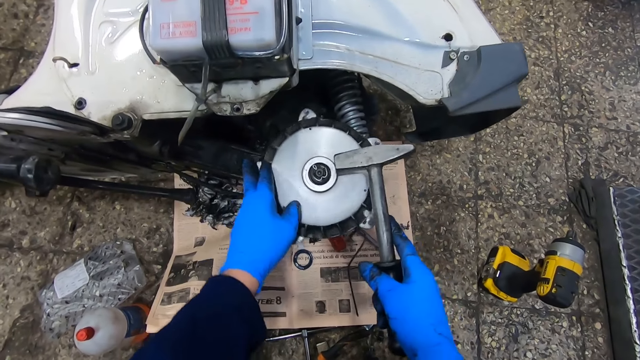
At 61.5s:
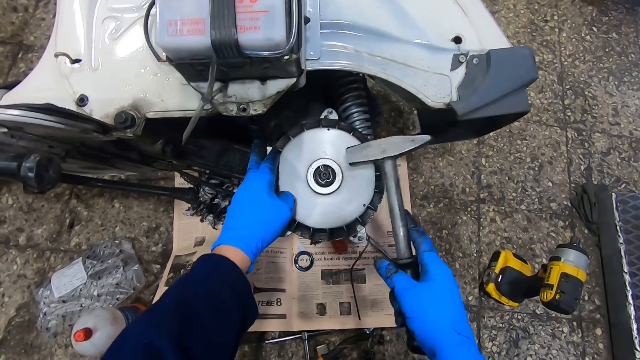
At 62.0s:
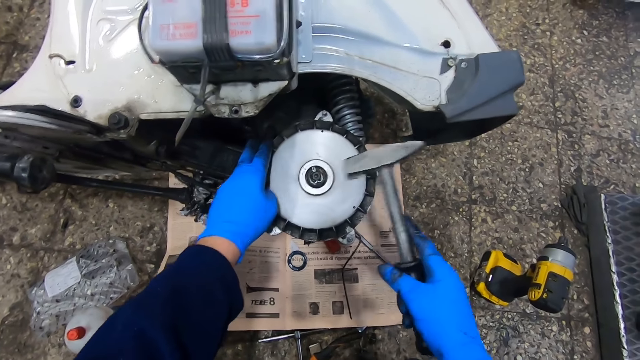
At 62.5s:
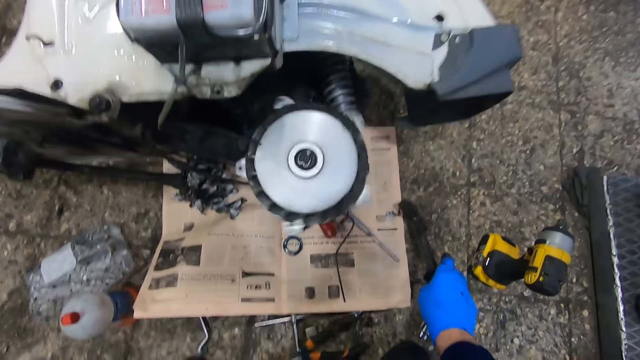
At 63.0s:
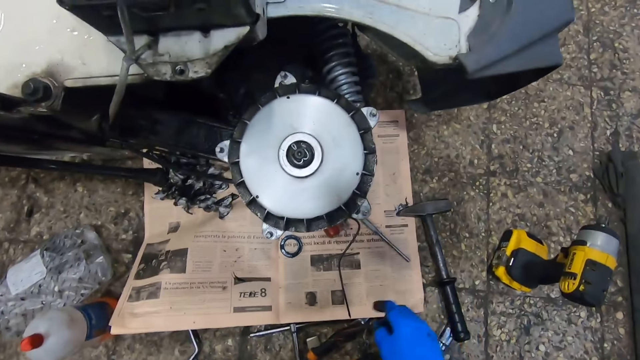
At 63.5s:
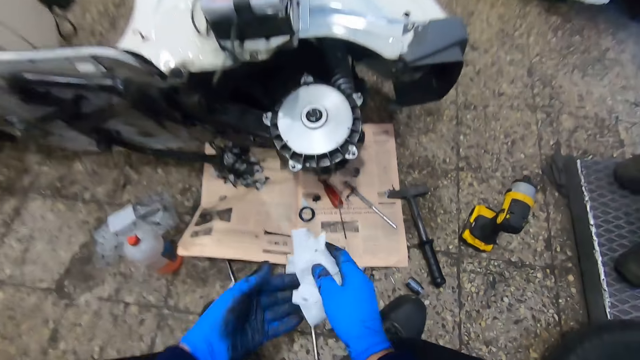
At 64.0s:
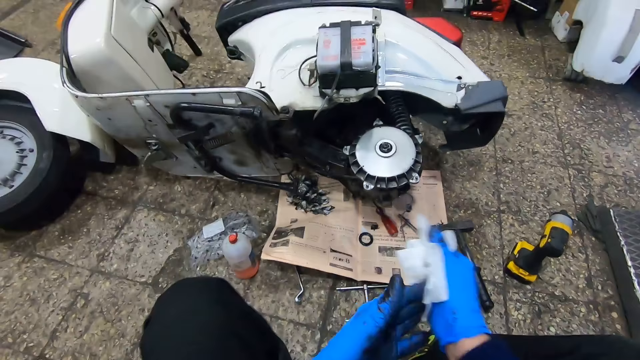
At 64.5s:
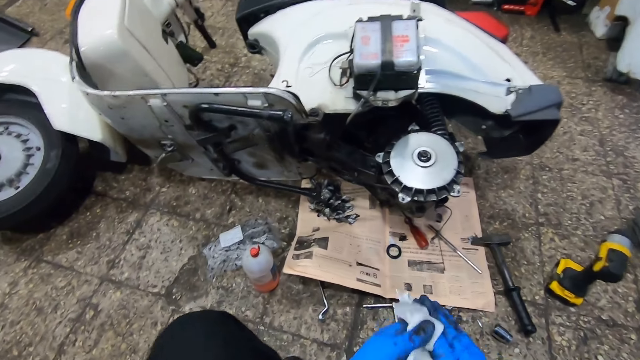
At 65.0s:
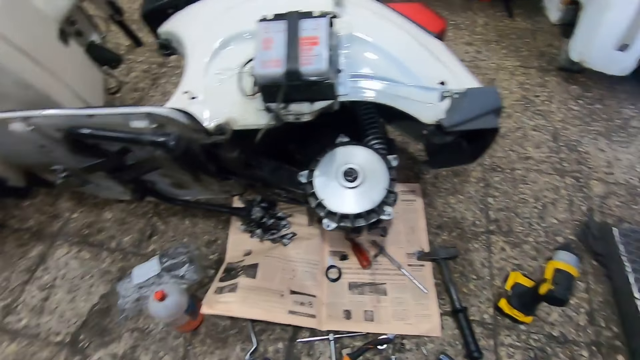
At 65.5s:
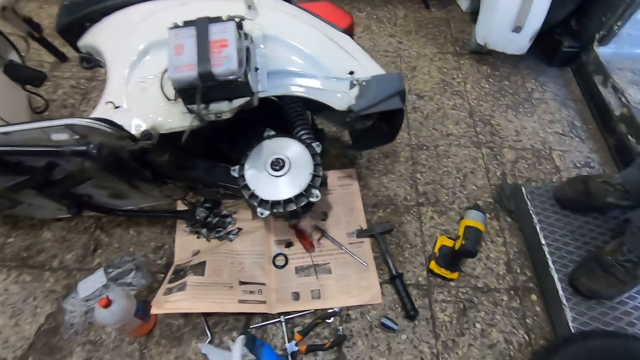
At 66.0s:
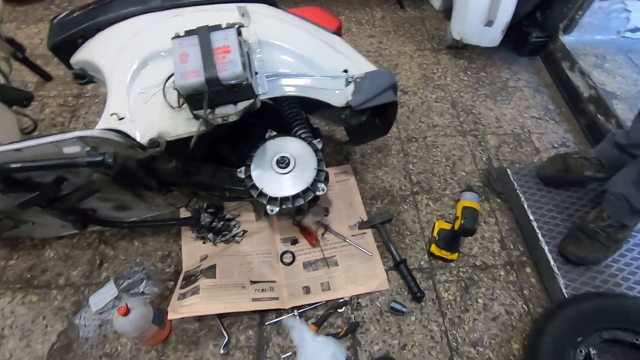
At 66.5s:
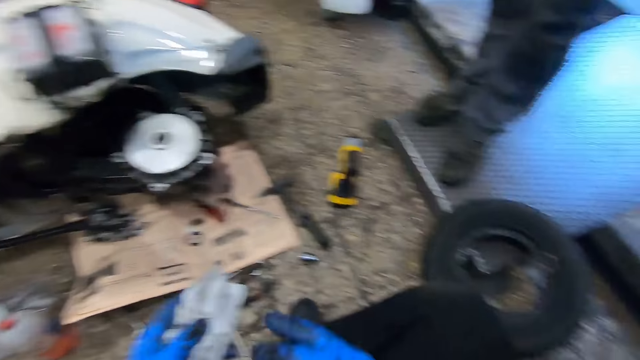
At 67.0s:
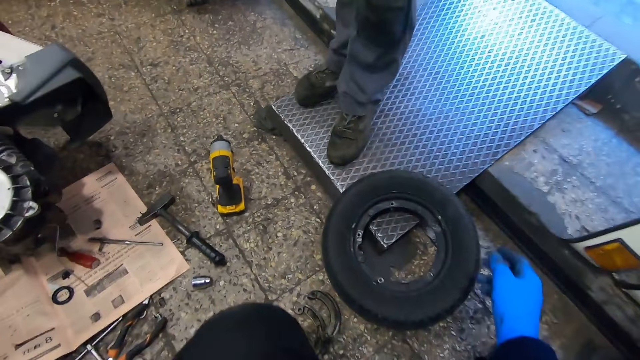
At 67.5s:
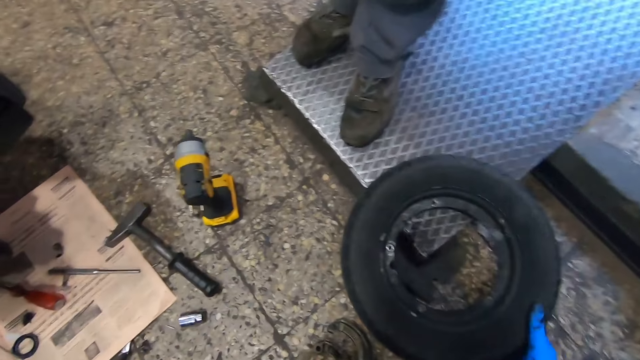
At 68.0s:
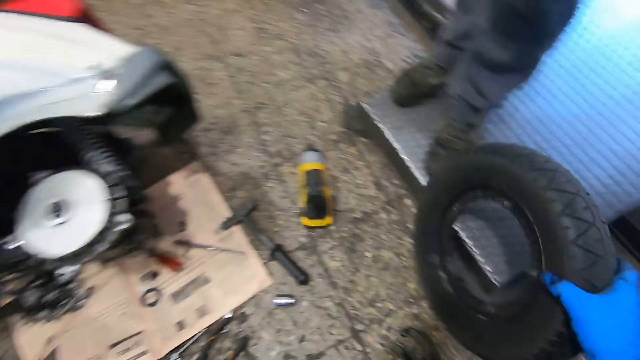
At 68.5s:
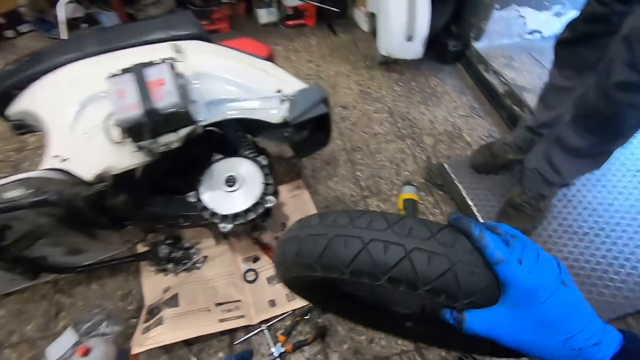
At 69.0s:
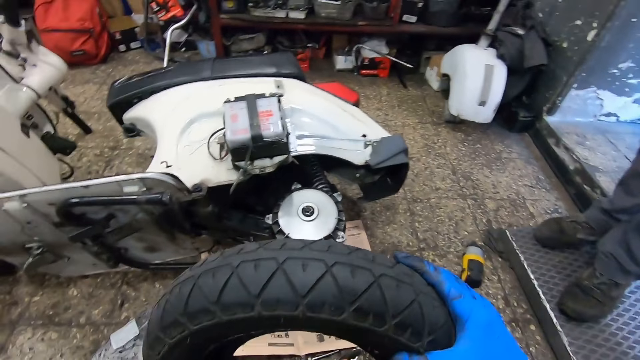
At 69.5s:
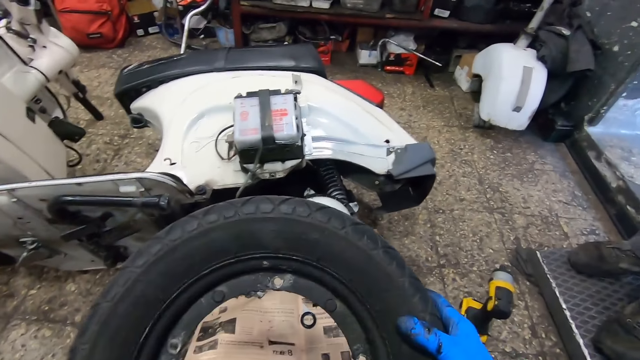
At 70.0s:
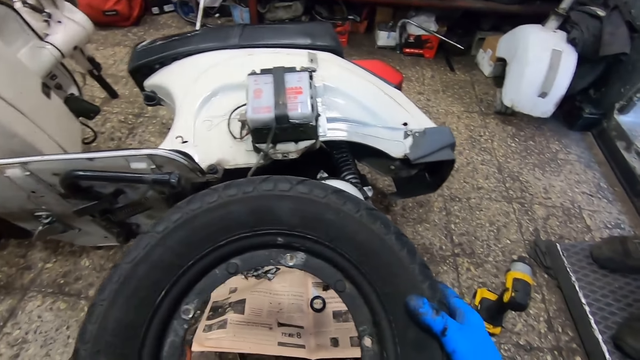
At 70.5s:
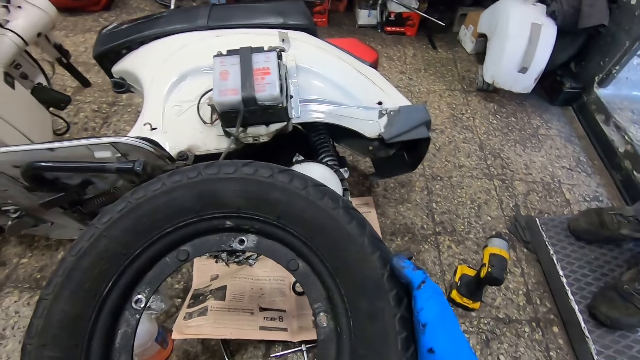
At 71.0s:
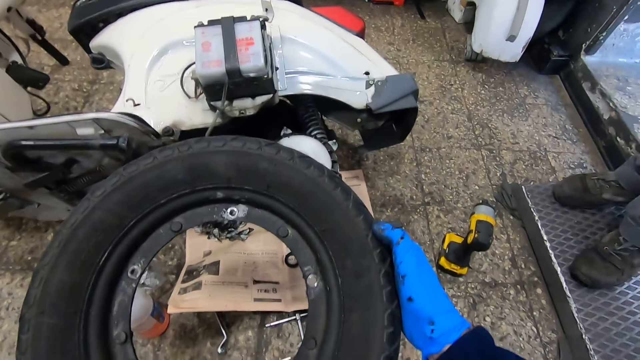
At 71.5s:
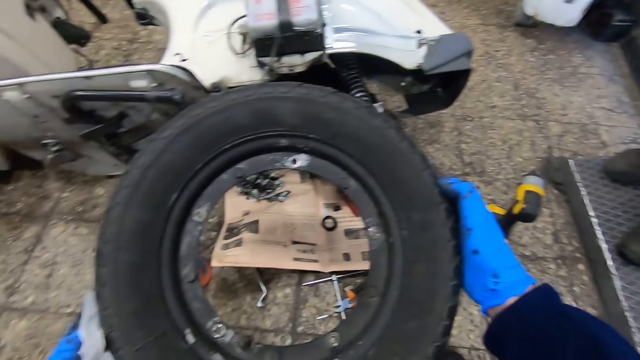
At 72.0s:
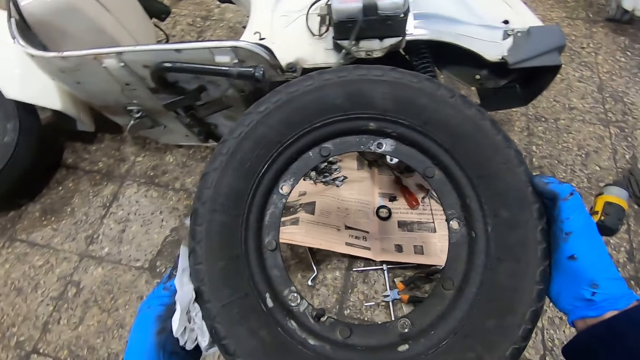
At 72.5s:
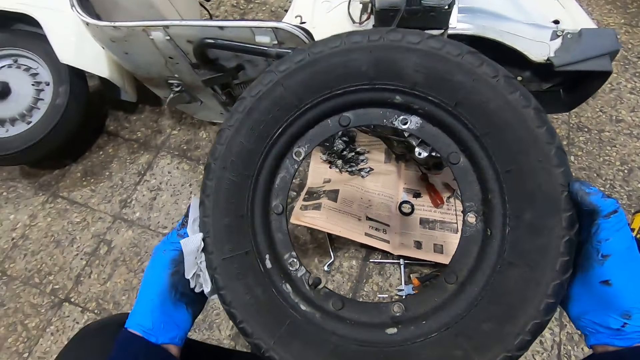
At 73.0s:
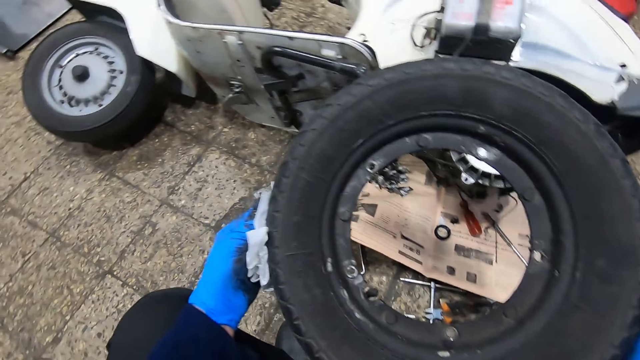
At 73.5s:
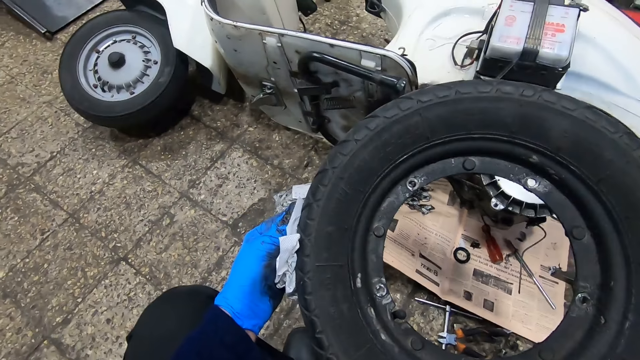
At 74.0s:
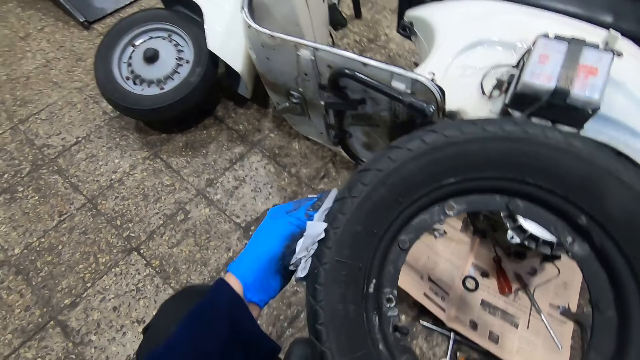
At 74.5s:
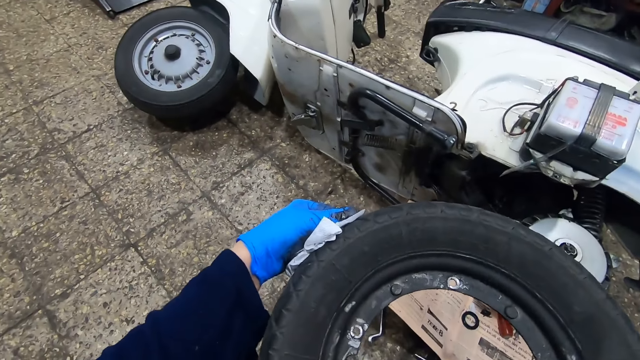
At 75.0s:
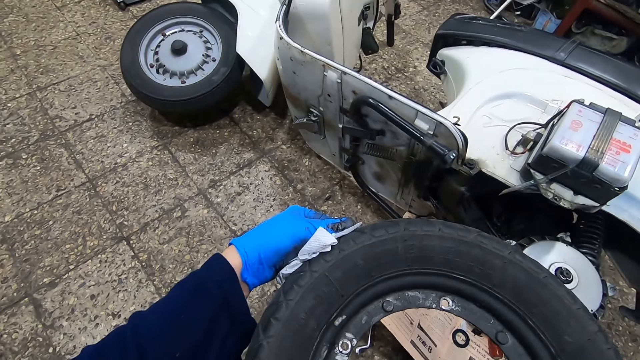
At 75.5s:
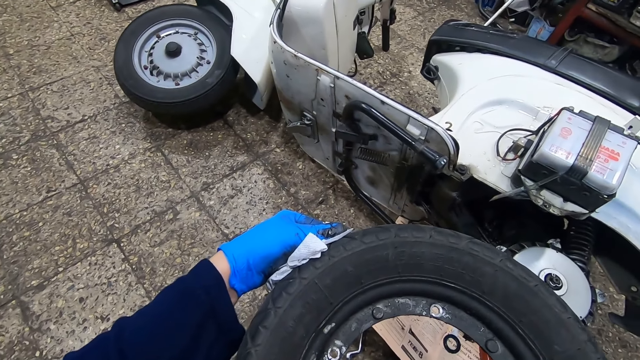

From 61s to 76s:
The camera wearer hits the iron with the tire hammer. He spins the rotor with his left hand. He drops the tire hammer on the ground. He picks up the second piece of cloth from the ground with his left hand. He wipes his hands with the piece of cloth. A man stands by the camera wearer. The camera wearer picks up a tire from the ground with his right hand. He holds the tire with both hands. He looks at the tire.

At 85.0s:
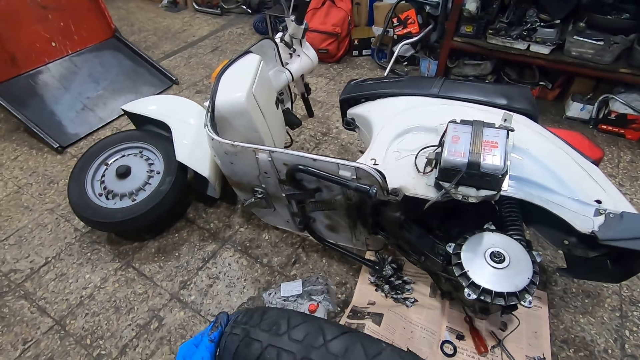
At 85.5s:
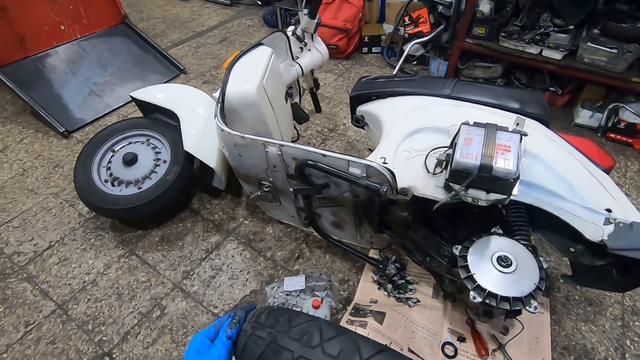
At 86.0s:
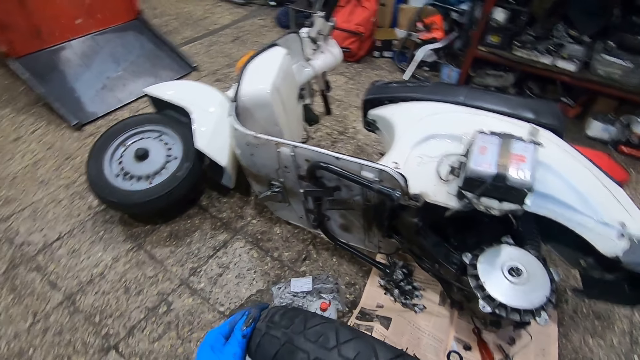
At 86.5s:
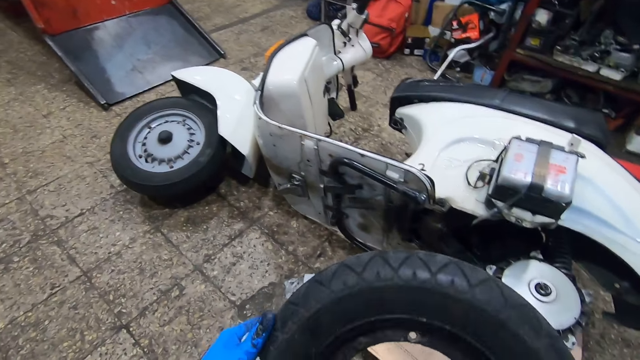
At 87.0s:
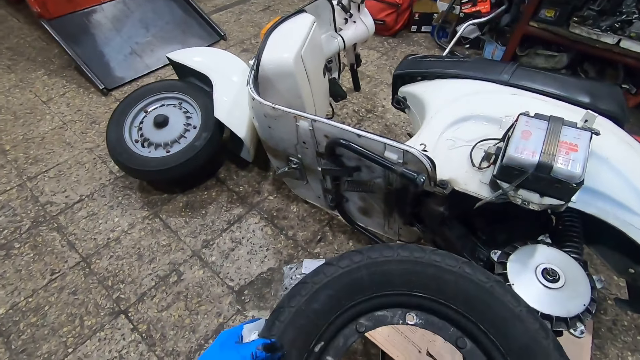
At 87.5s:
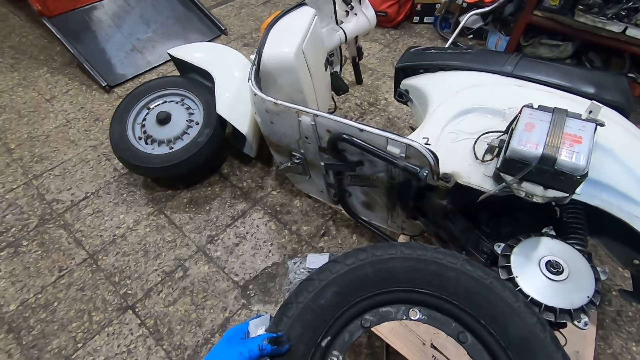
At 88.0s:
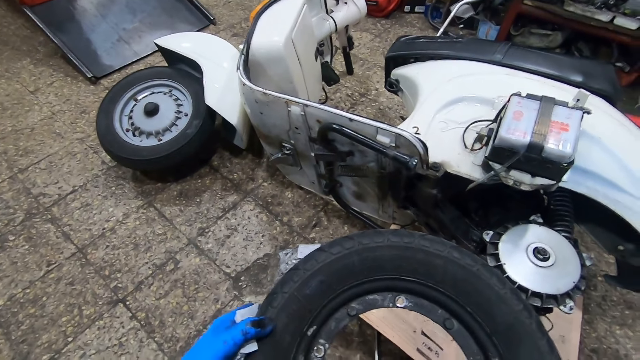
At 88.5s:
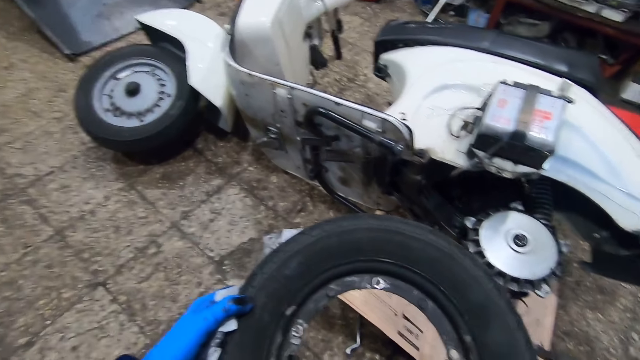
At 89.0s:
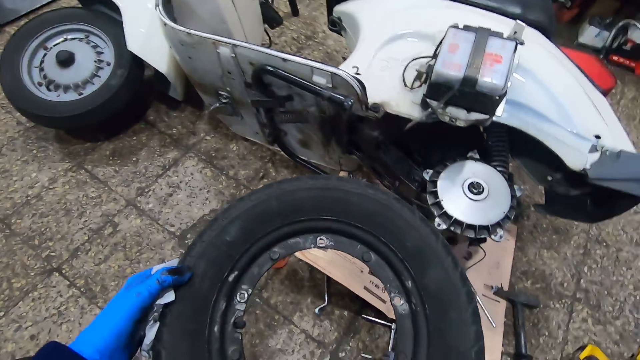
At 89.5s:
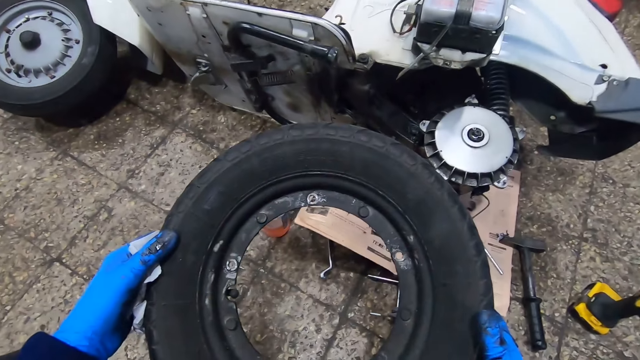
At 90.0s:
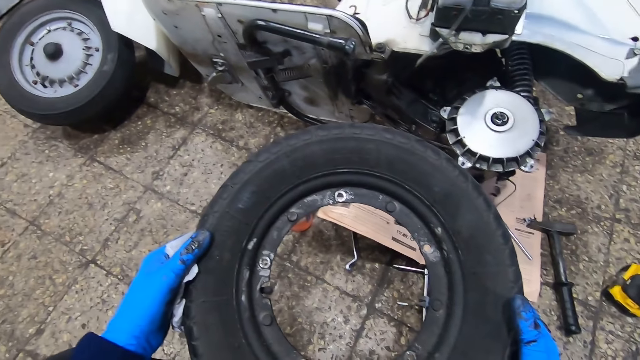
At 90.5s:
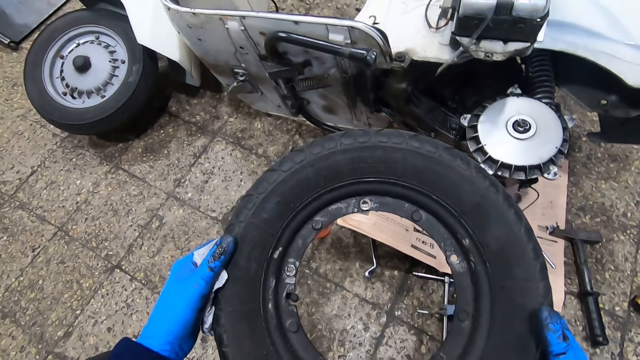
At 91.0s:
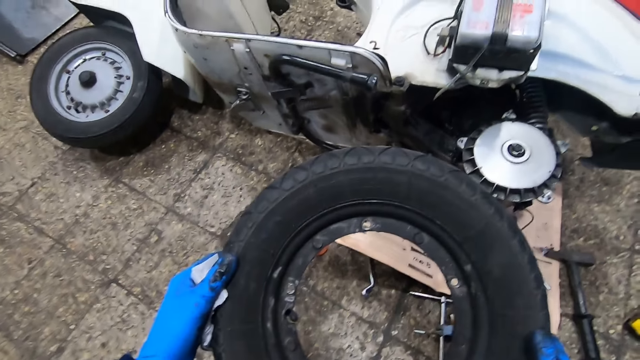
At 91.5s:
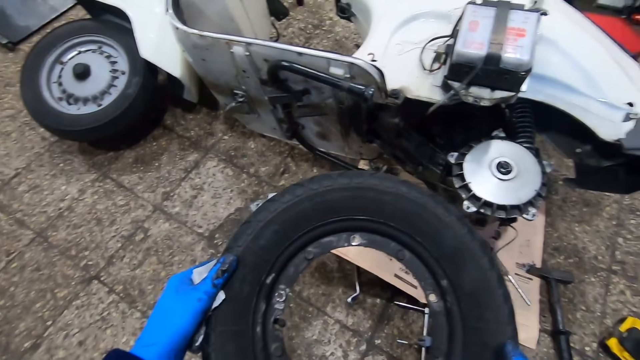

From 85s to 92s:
The camera wearer looks at the tire.
